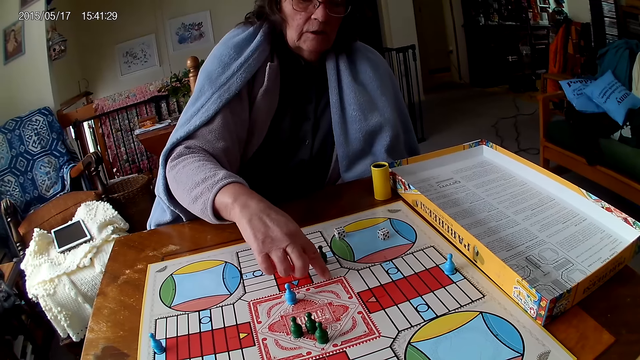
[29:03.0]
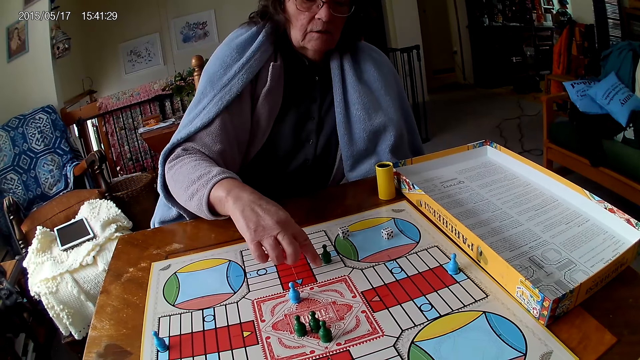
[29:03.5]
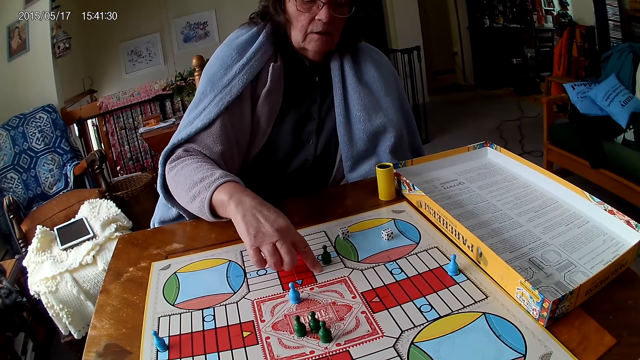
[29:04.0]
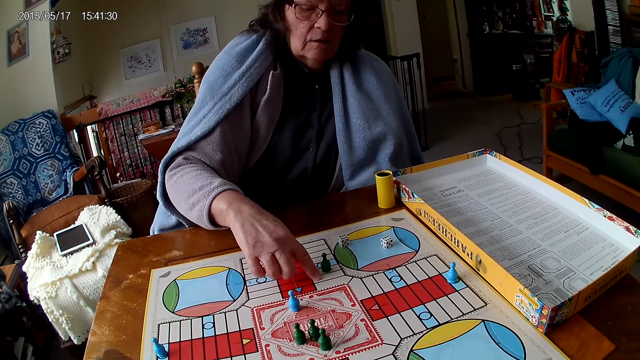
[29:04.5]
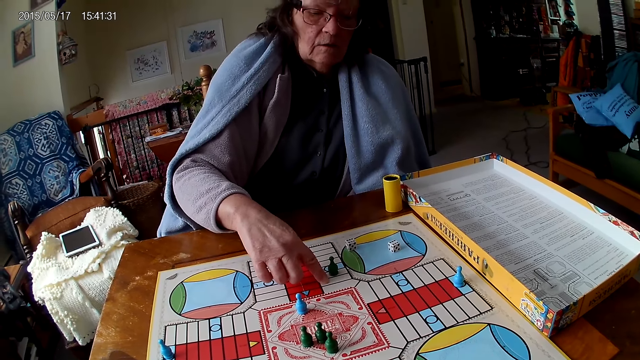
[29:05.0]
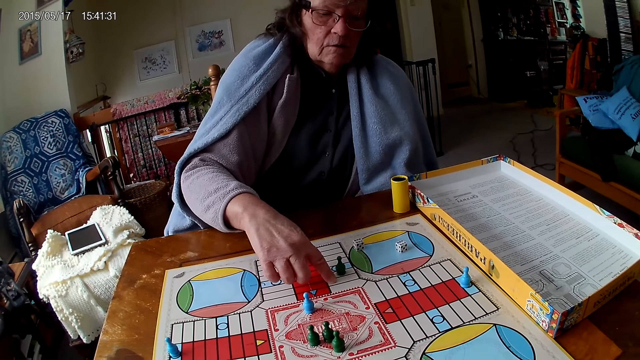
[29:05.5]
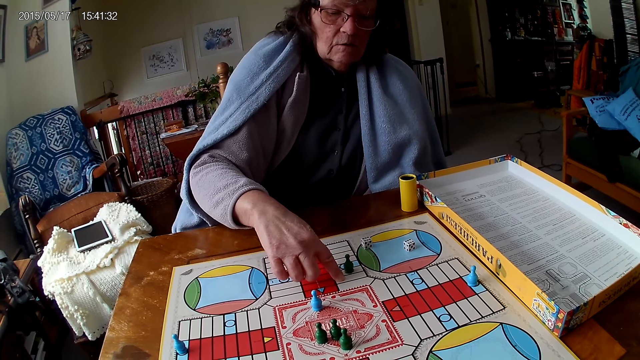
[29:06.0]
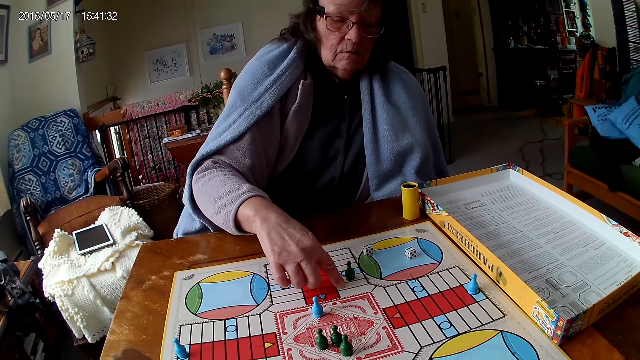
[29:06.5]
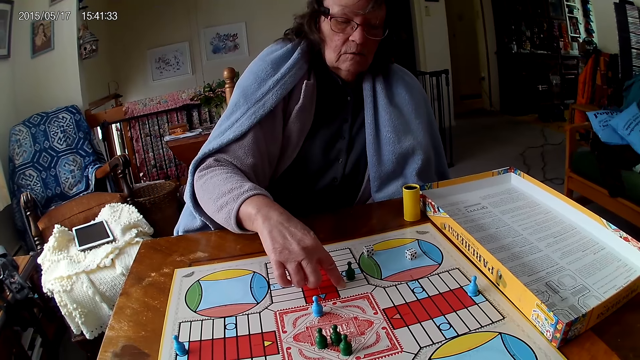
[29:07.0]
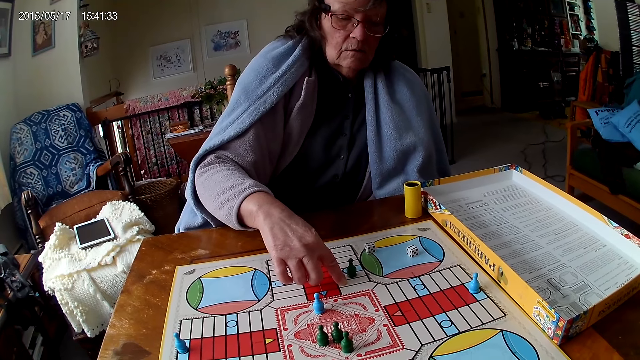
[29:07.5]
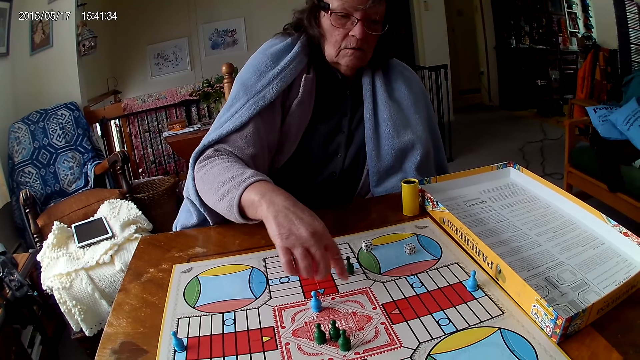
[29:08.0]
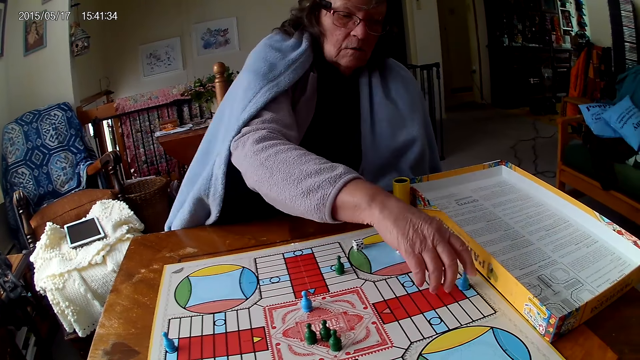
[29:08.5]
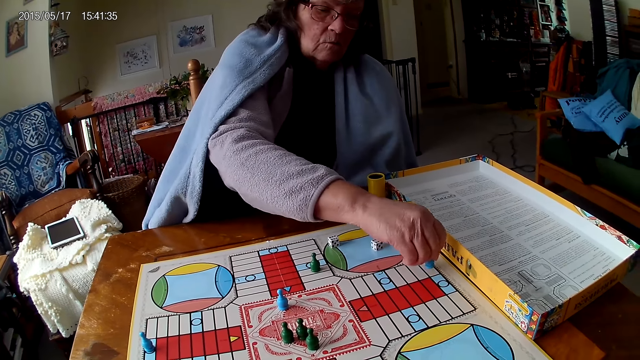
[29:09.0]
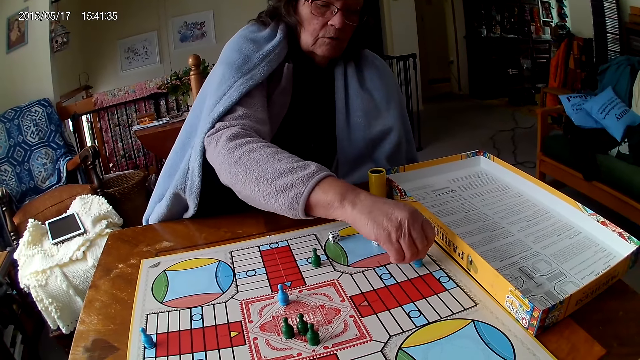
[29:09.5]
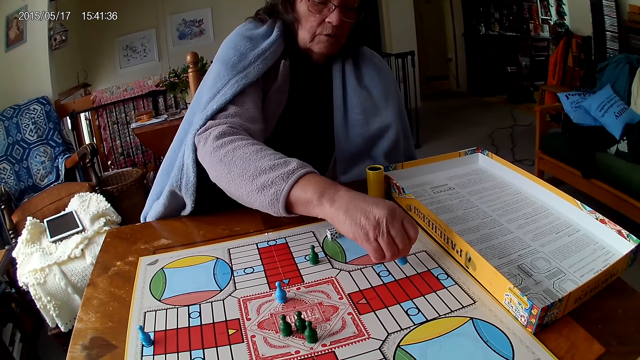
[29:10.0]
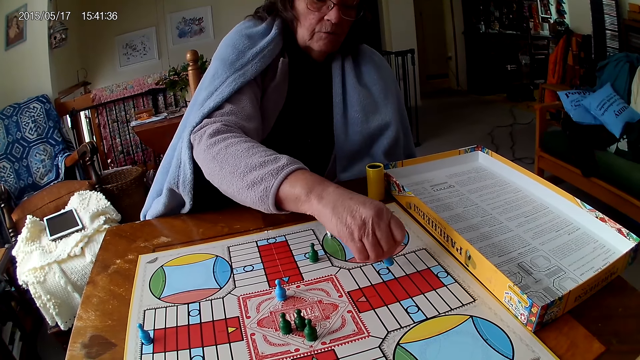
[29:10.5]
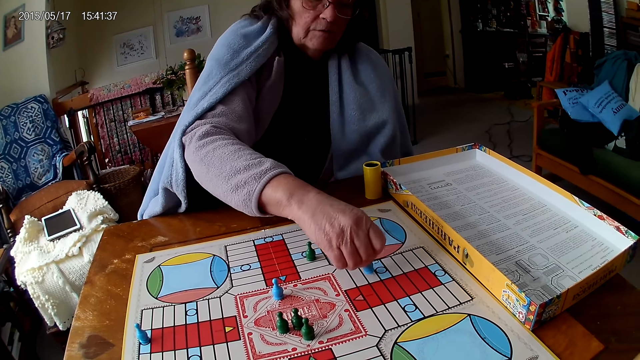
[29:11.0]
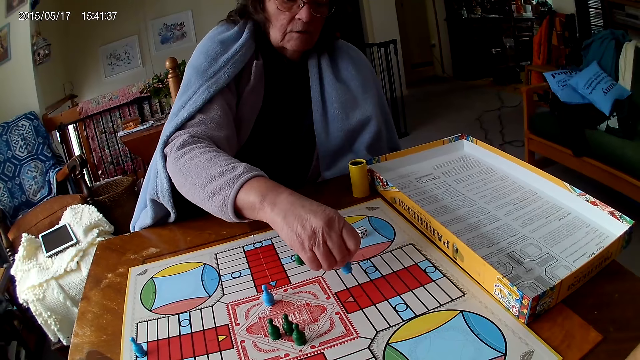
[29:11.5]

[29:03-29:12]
A woman moves a piece on the Ludo board with her right hand. The woman picks the dice.

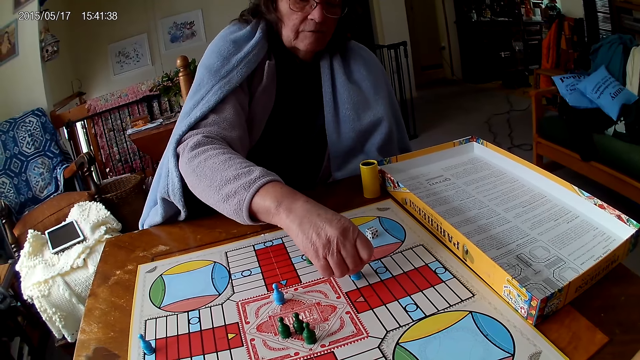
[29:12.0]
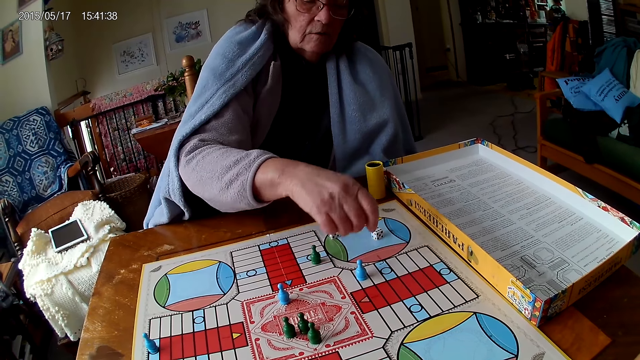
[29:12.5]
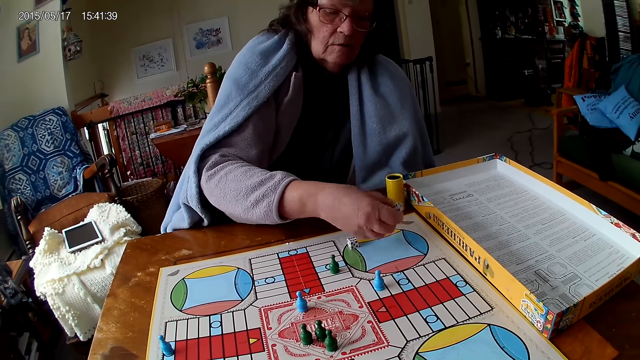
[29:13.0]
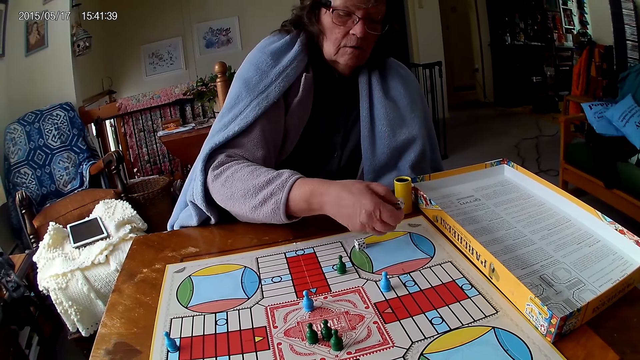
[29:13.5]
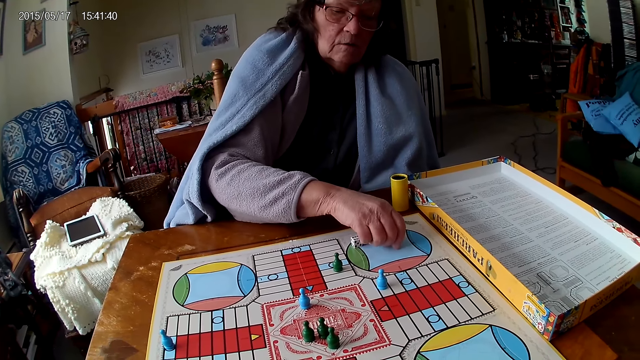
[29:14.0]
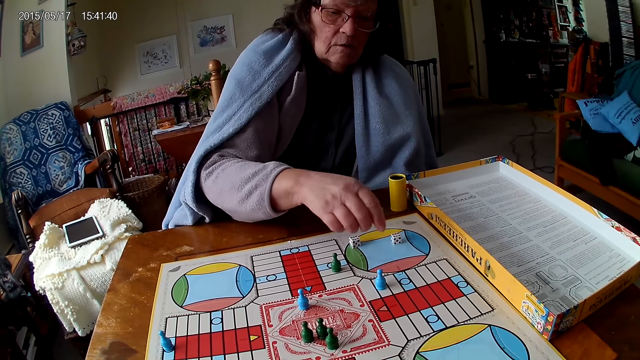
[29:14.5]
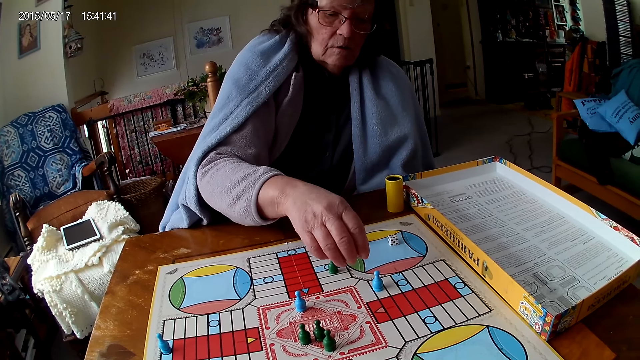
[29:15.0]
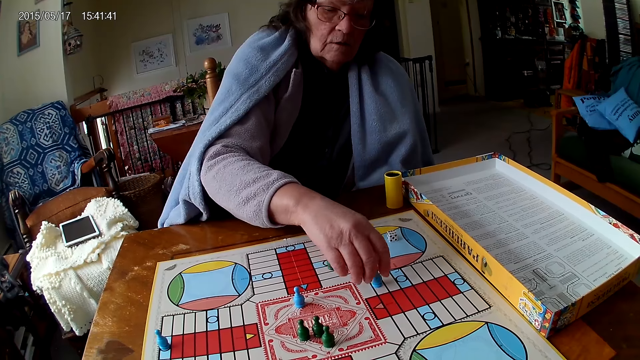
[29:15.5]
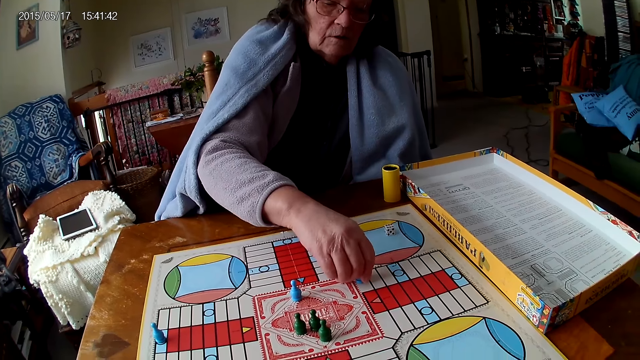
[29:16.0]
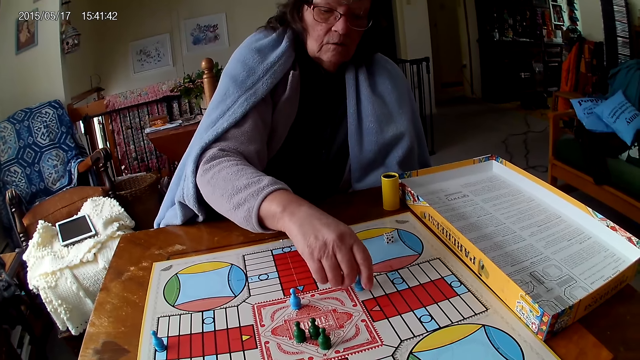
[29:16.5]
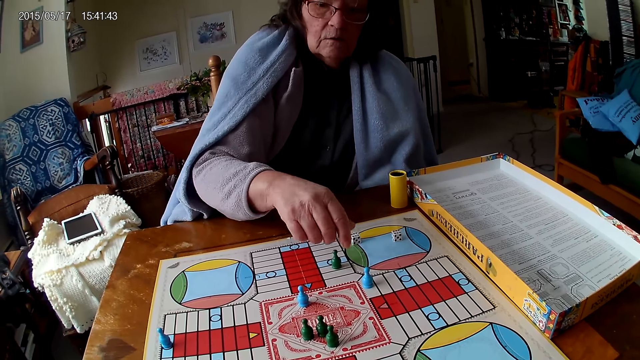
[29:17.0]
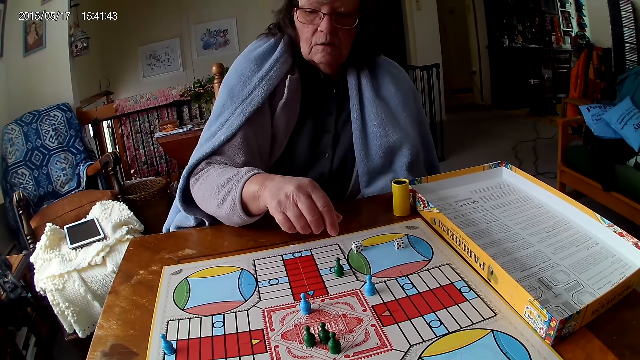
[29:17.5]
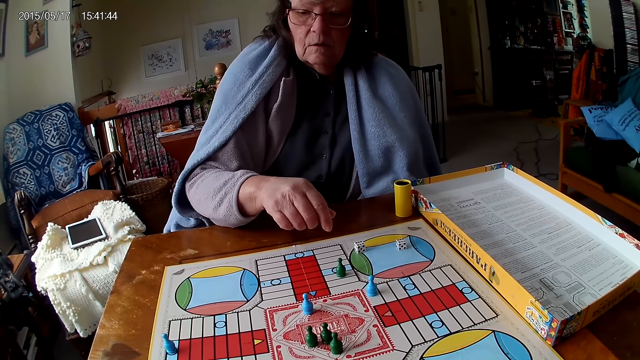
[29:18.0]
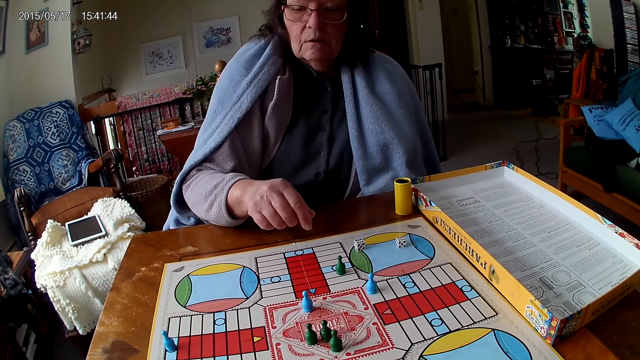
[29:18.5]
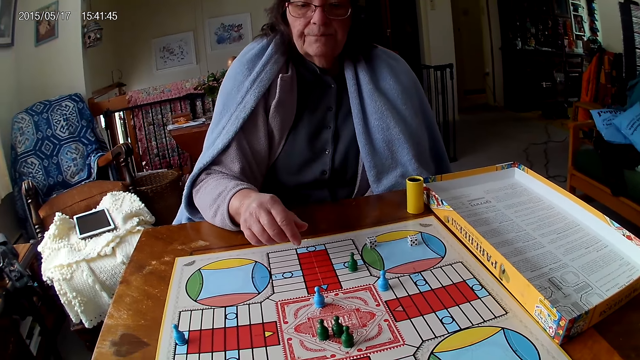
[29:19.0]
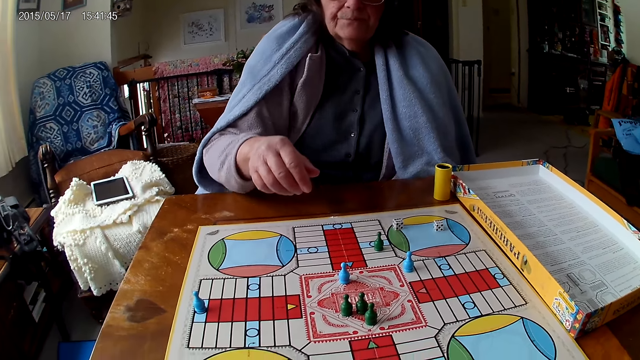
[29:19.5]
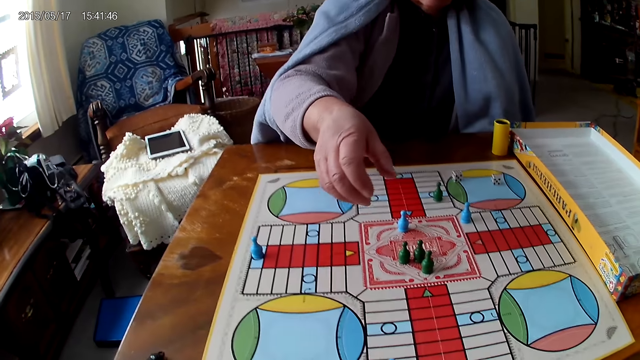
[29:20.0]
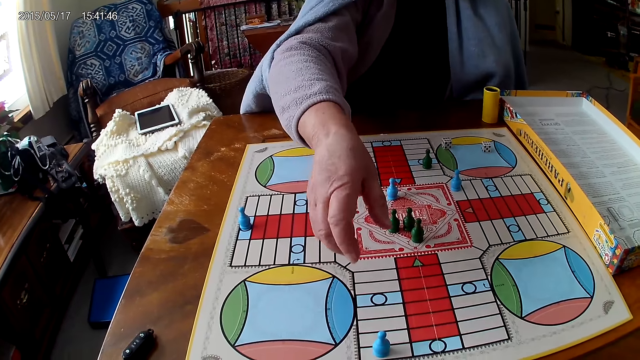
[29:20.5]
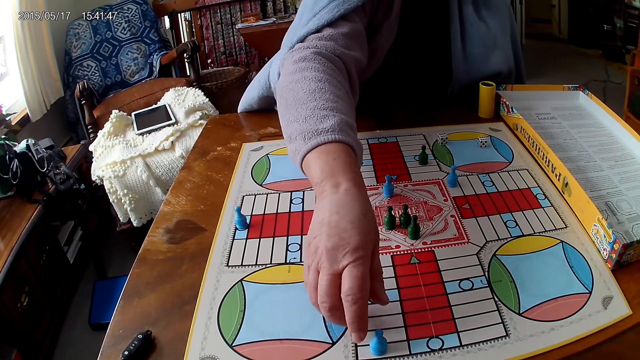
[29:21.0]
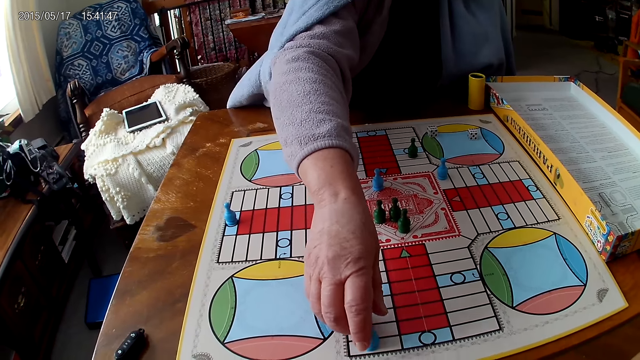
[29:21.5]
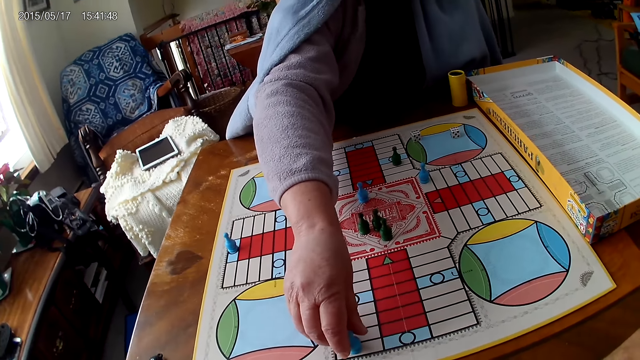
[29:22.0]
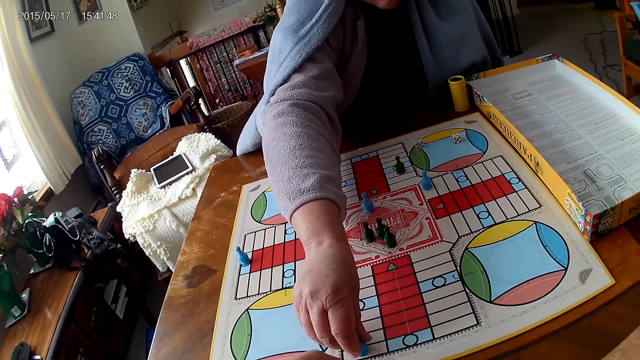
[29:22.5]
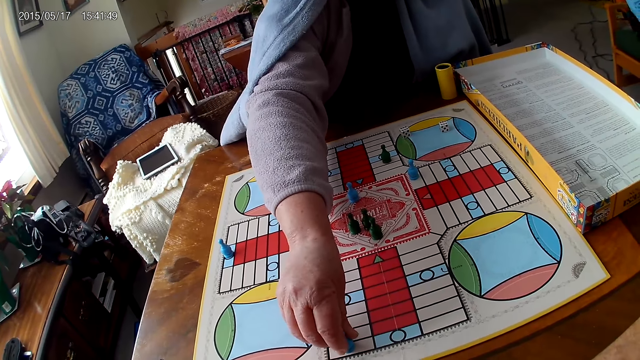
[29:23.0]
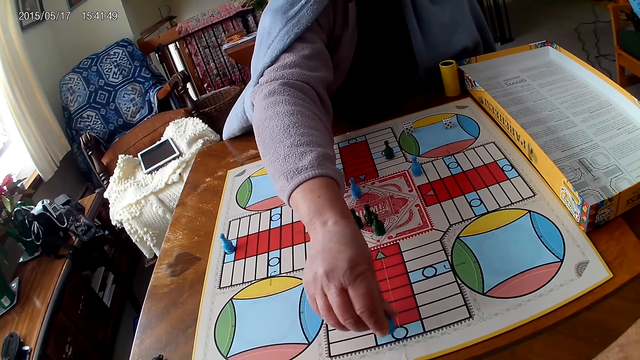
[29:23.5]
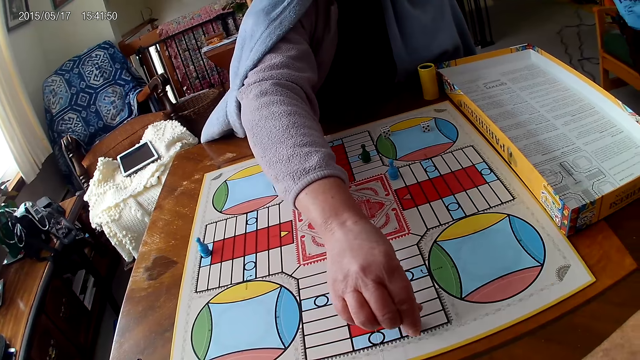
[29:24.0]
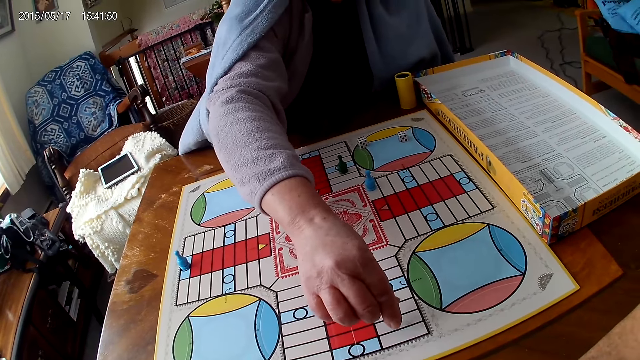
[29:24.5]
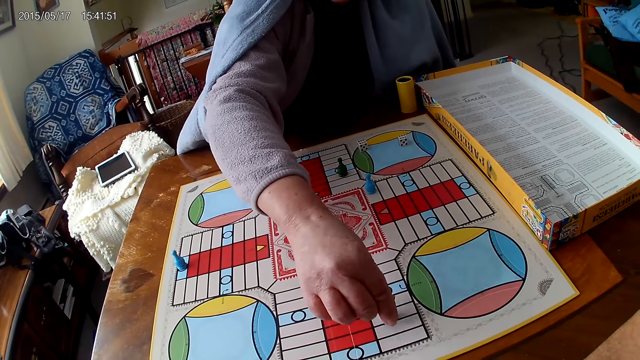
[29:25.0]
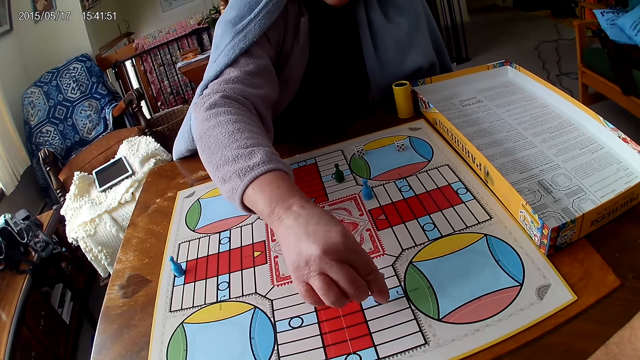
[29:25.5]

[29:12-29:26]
A woman picks a die with her right hand from the Ludo board. The woman drops the die with her right hand on the Ludo board. The woman moves a piece on the Ludo board with her right hand. The woman picks the dice. The woman moves another piece on the Ludo board with her right hand.
